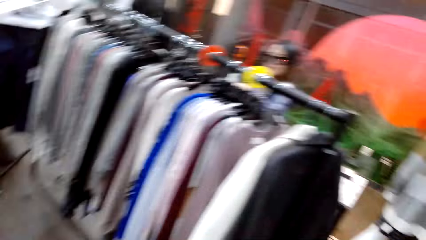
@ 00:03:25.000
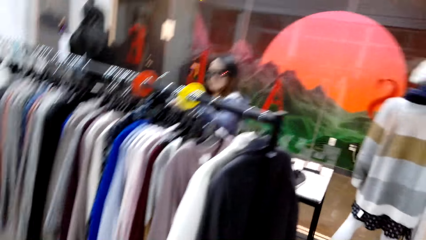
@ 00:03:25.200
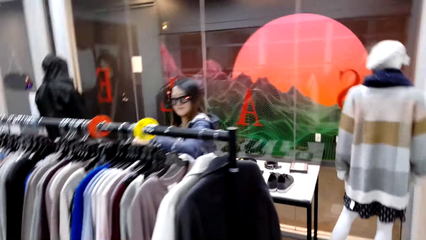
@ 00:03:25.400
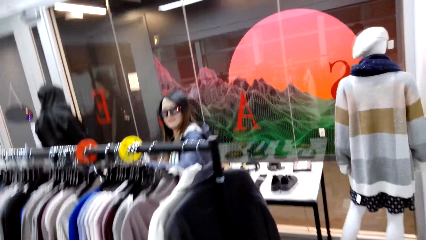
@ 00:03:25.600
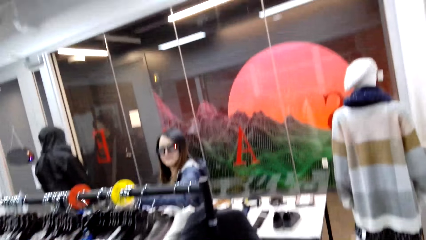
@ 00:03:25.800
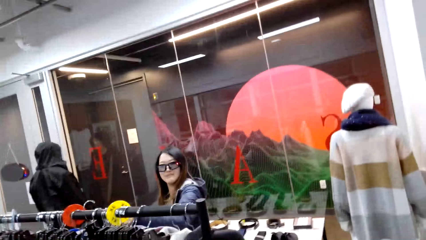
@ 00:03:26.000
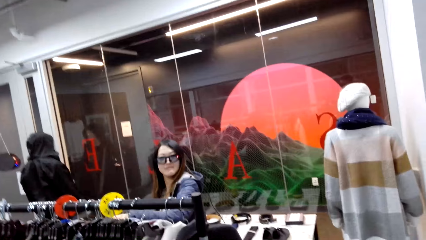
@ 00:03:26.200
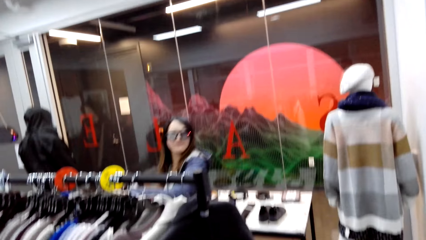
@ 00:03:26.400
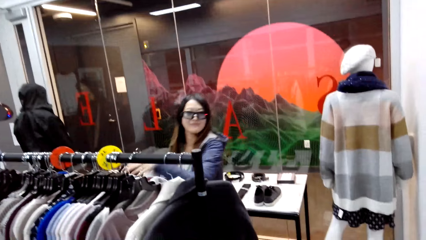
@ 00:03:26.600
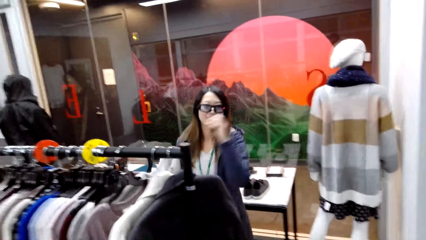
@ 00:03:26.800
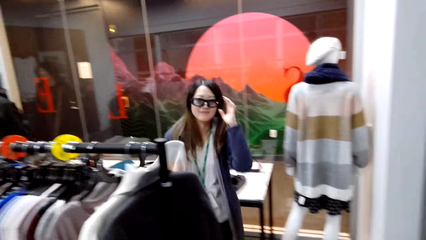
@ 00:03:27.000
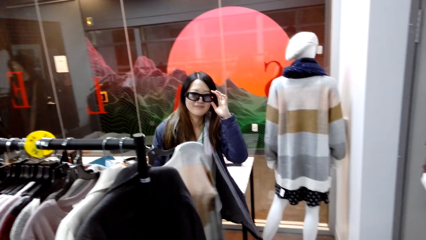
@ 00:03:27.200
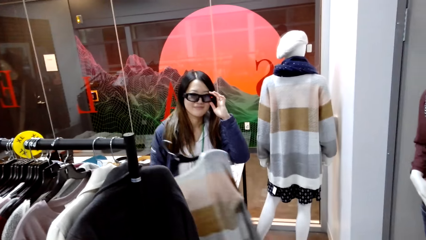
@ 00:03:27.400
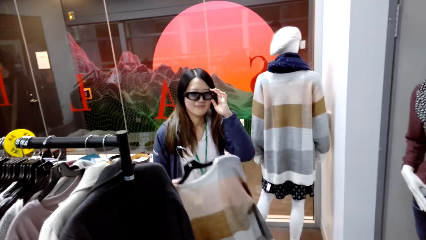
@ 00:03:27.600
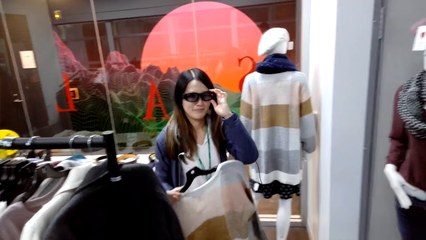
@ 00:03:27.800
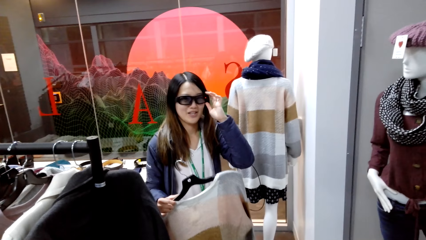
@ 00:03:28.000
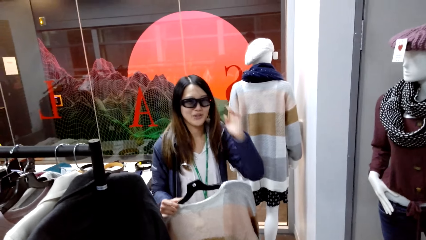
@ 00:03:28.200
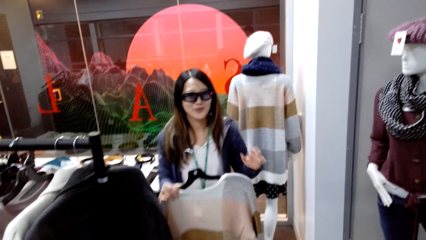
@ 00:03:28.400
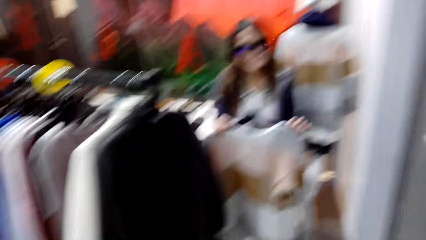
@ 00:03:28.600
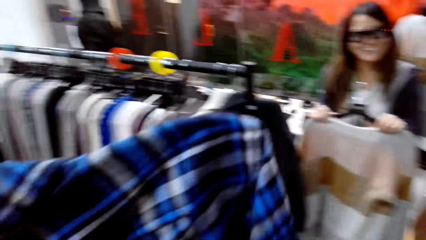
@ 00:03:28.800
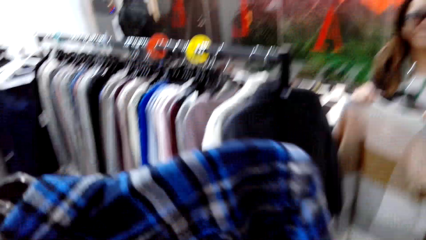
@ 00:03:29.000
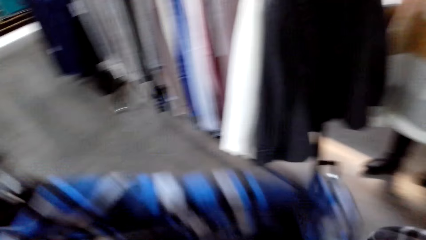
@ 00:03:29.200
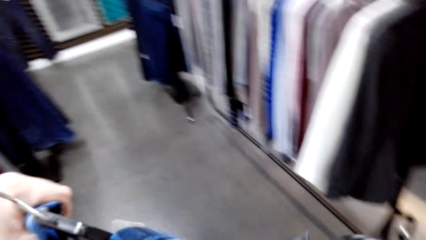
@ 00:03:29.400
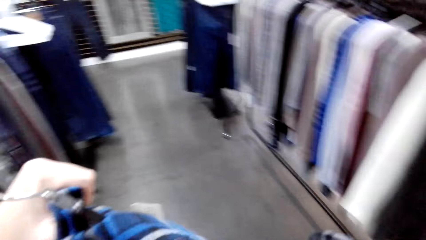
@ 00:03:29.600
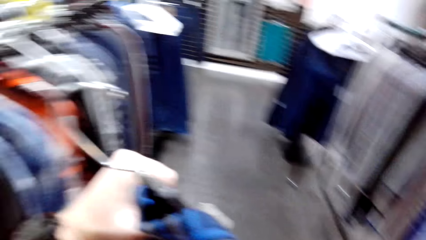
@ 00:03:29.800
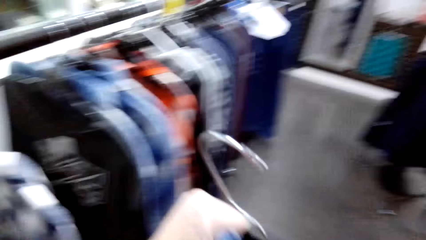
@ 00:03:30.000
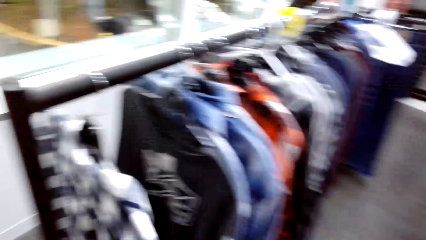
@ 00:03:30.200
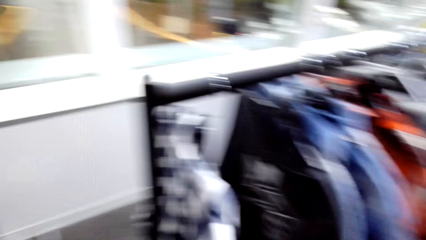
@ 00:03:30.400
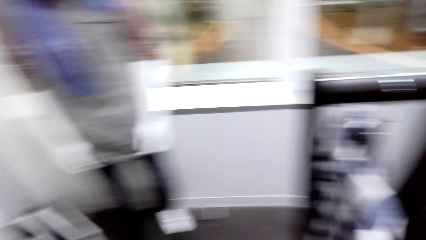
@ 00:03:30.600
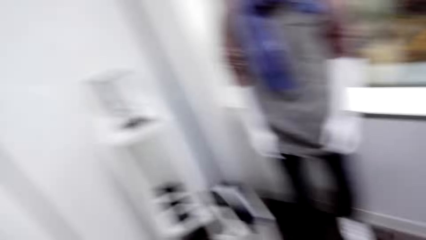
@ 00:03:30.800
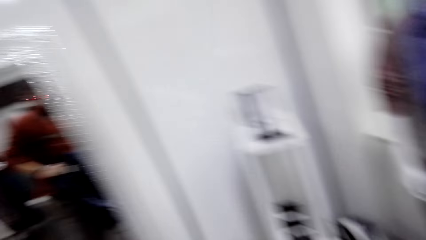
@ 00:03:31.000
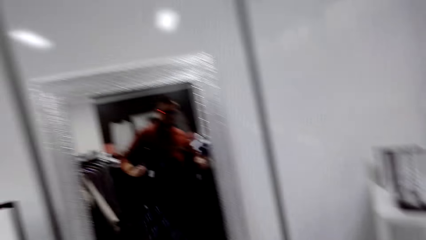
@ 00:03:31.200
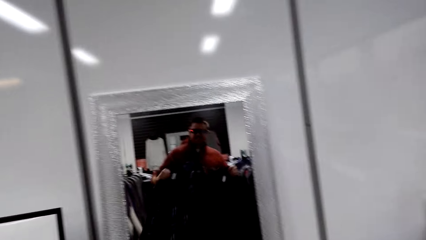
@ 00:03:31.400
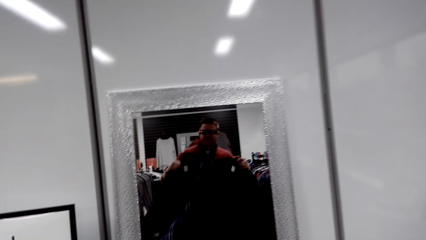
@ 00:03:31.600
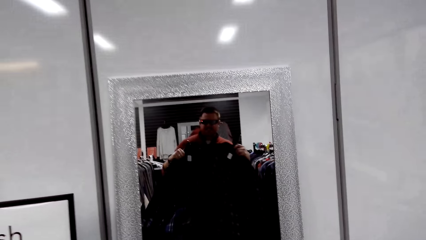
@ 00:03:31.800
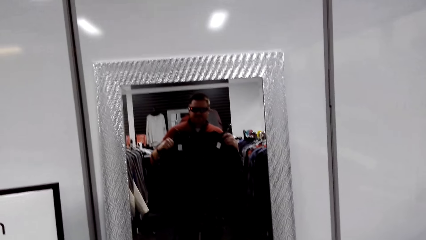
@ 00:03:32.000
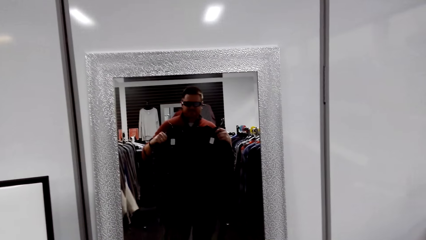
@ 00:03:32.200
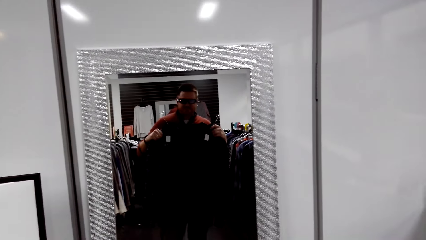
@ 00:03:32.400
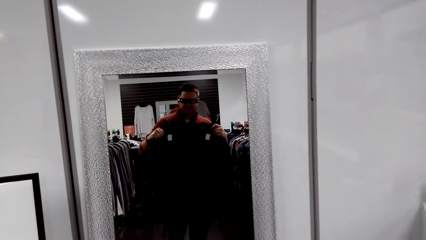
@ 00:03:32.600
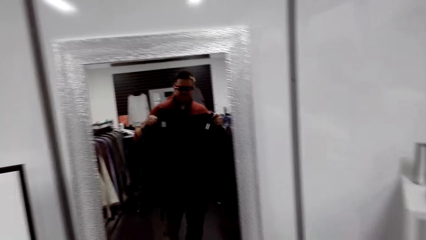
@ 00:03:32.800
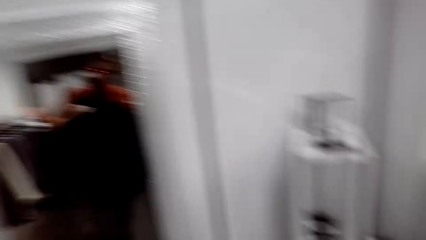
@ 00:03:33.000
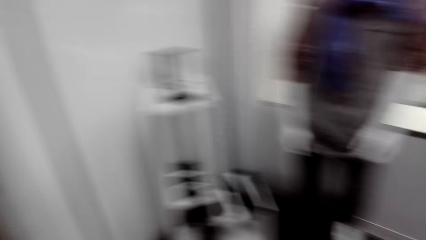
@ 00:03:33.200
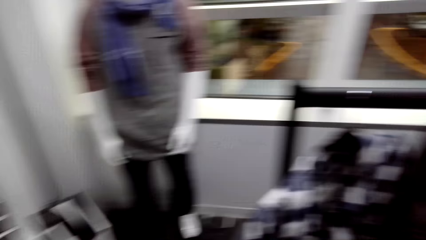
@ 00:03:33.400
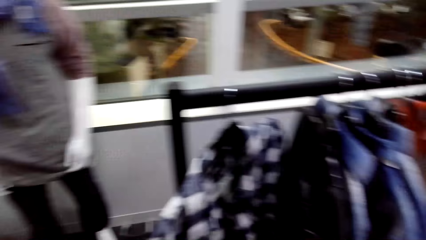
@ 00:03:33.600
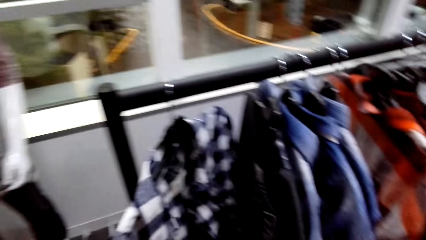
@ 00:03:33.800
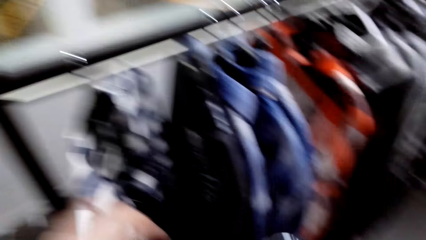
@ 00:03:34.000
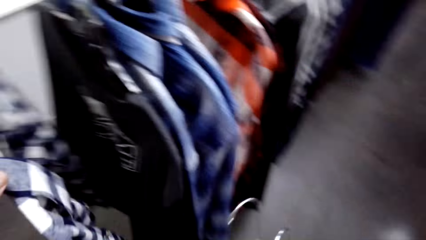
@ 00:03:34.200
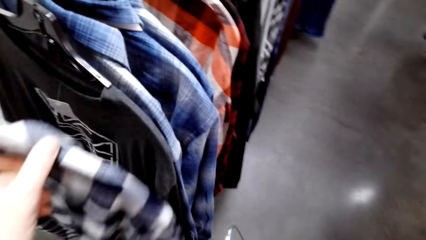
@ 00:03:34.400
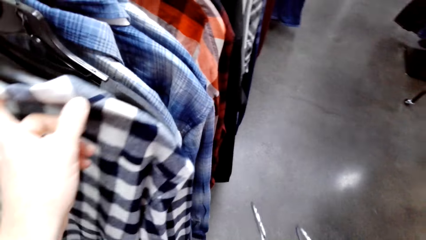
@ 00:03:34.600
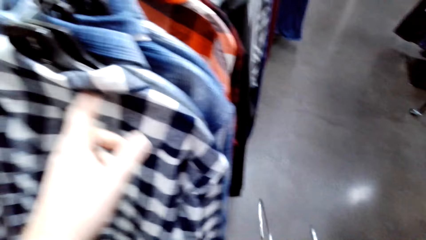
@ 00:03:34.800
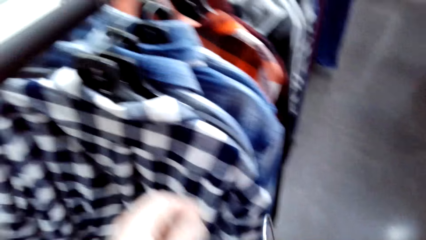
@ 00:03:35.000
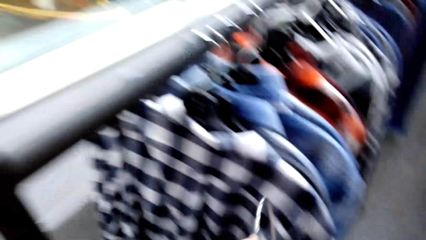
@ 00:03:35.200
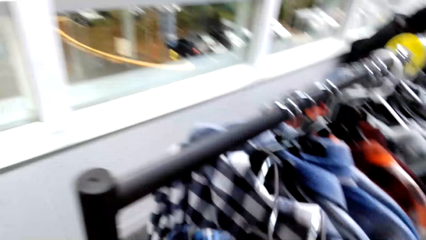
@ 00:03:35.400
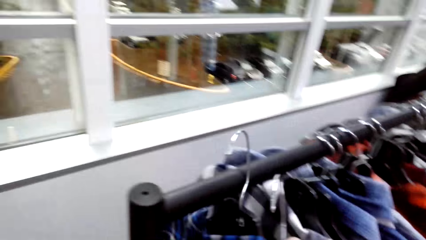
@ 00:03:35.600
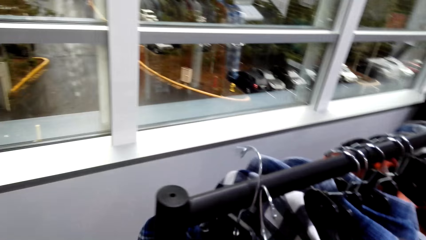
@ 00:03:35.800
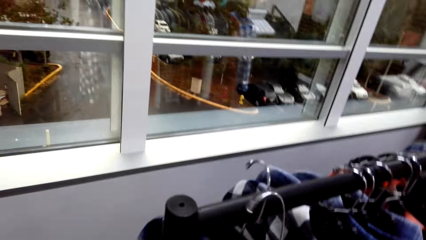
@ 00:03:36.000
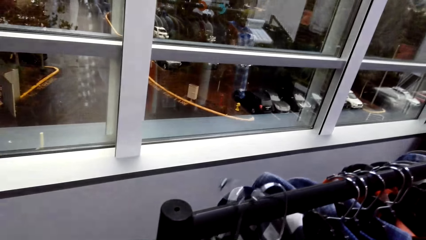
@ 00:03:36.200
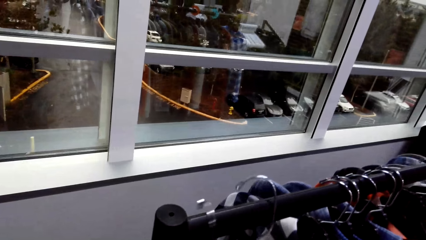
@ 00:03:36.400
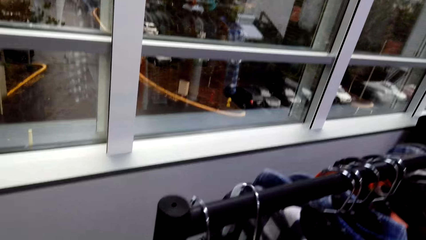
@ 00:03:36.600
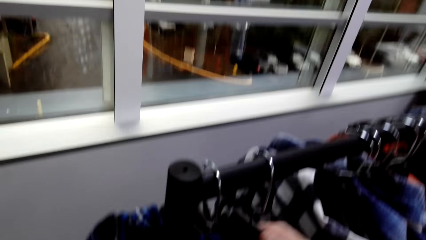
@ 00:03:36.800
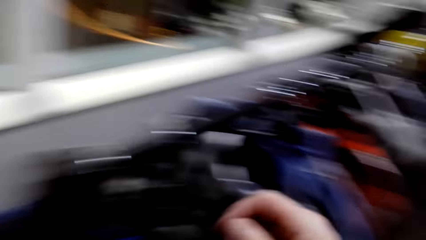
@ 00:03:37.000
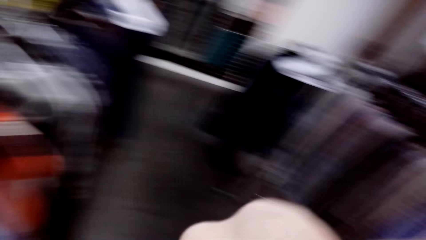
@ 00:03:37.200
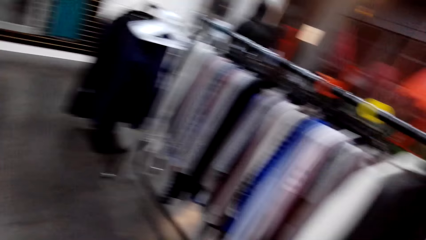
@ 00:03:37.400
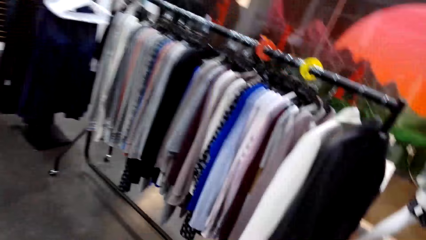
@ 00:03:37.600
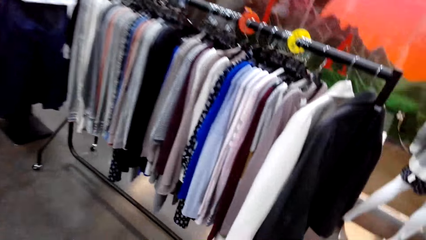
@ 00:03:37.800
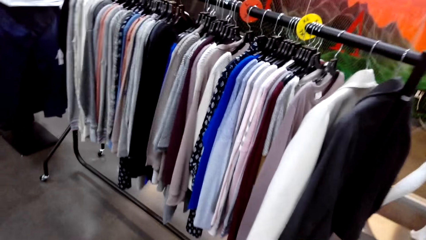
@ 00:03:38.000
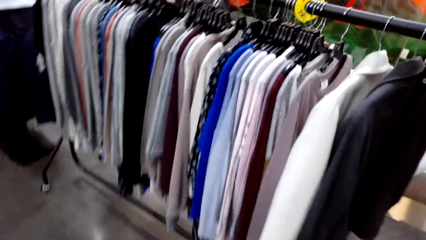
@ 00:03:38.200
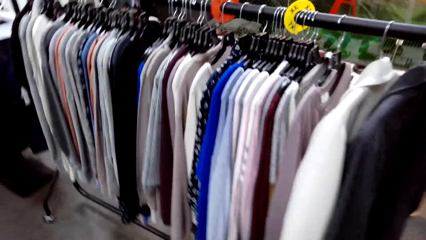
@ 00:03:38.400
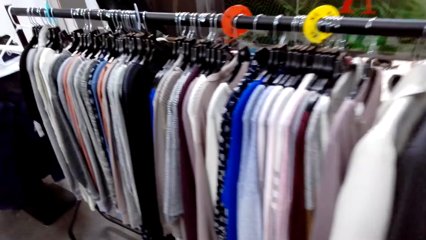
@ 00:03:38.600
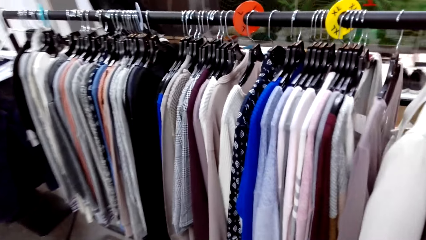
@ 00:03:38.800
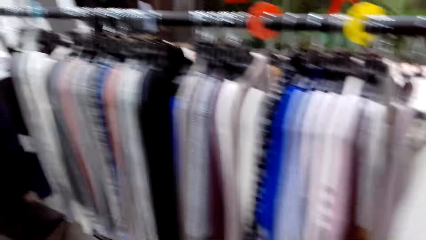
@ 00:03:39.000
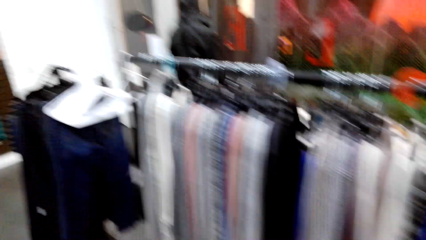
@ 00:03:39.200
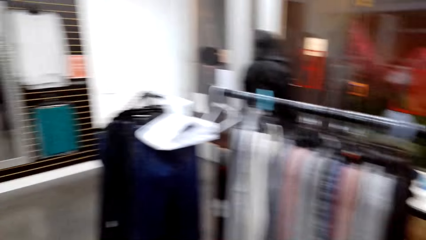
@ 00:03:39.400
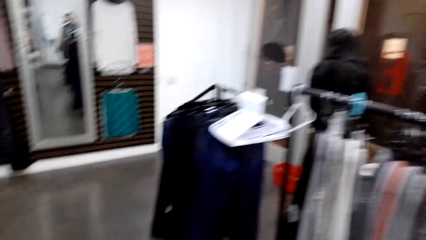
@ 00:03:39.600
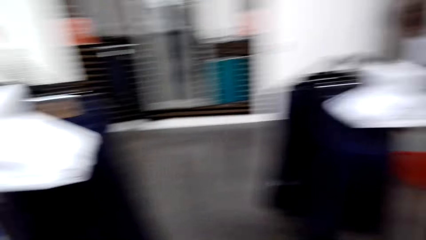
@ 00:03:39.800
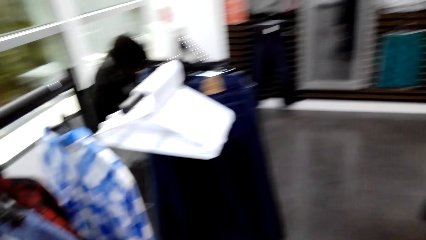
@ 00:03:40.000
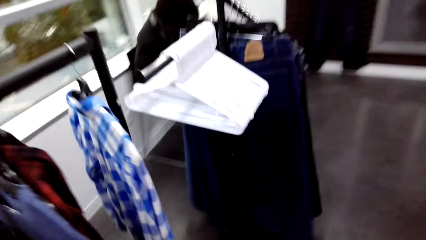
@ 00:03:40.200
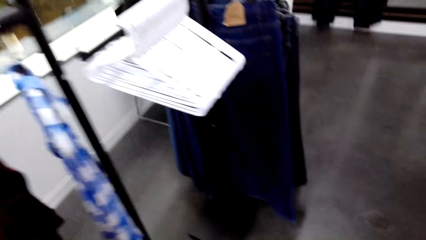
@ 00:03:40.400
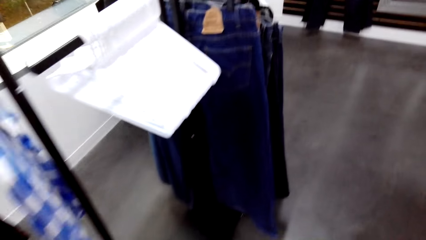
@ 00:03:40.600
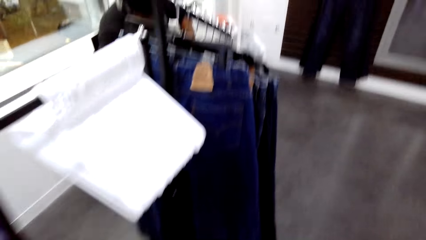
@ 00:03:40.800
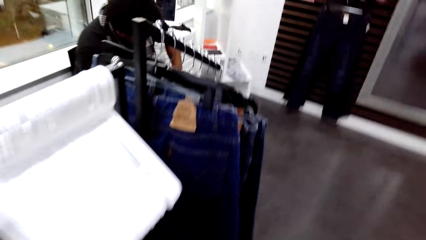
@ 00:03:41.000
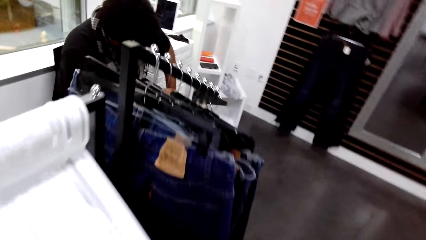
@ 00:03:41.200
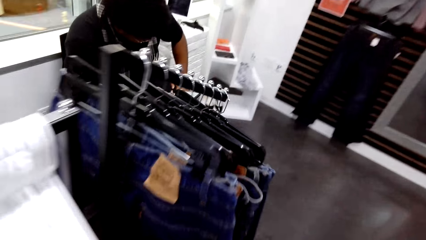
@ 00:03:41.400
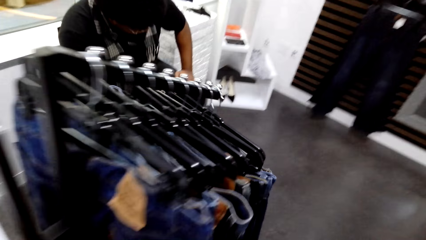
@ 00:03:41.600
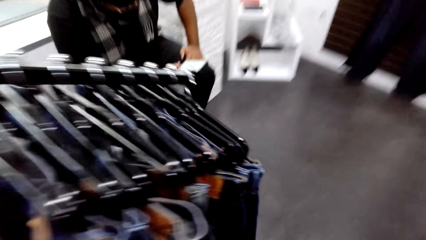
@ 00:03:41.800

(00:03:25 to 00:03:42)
A woman touches the camera. The camera wearer interacts with the woman. They move the shirt, look at themselves in the mirror, move the shirt on the hanger, hang the shirt from the hanger, and move around.
